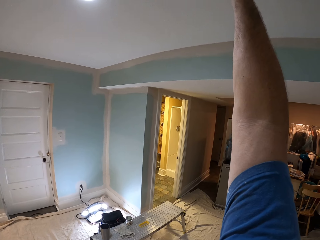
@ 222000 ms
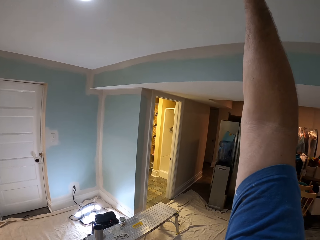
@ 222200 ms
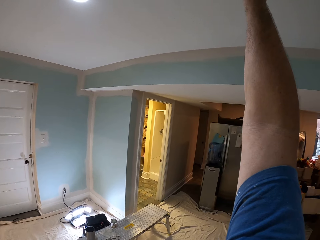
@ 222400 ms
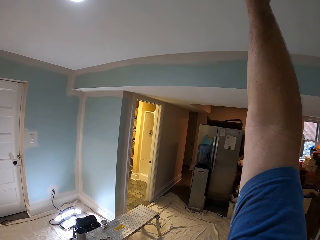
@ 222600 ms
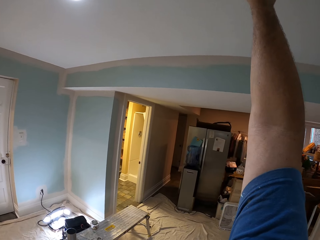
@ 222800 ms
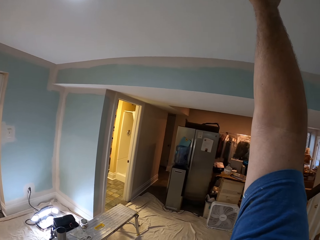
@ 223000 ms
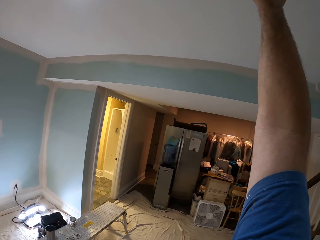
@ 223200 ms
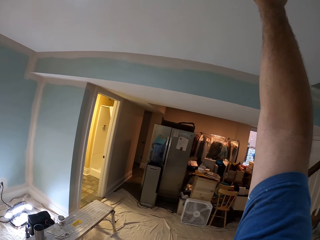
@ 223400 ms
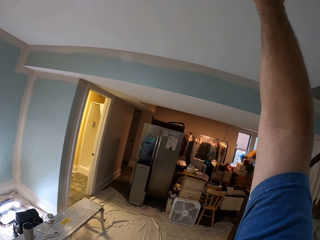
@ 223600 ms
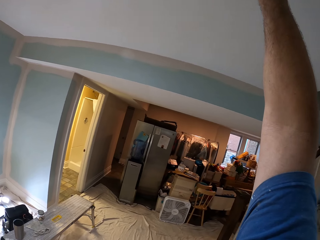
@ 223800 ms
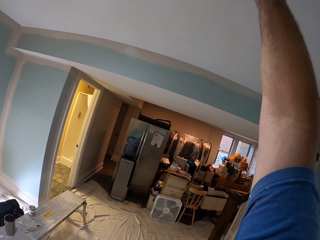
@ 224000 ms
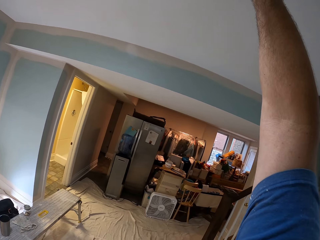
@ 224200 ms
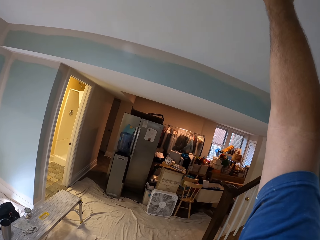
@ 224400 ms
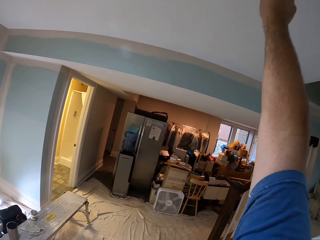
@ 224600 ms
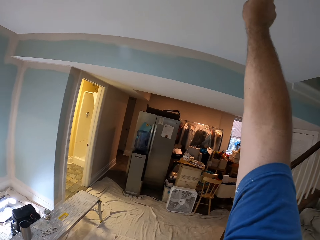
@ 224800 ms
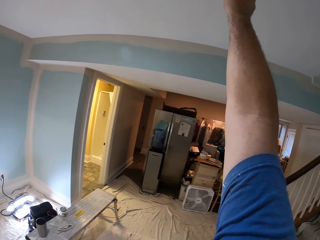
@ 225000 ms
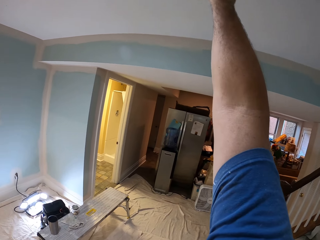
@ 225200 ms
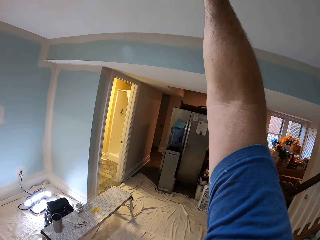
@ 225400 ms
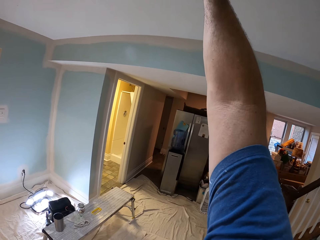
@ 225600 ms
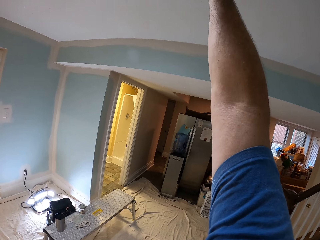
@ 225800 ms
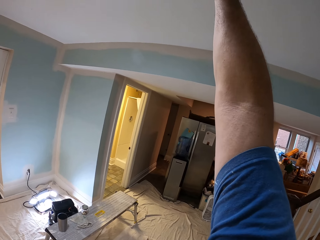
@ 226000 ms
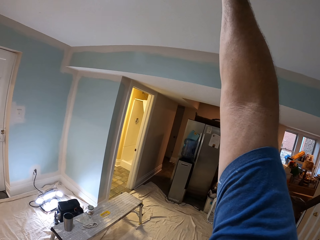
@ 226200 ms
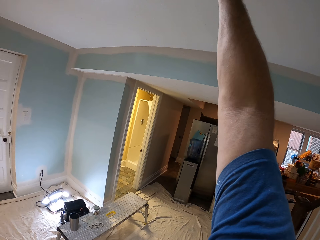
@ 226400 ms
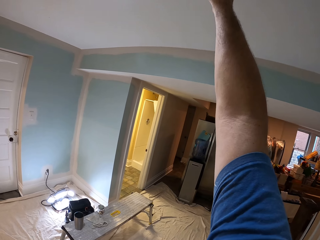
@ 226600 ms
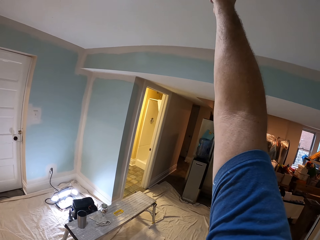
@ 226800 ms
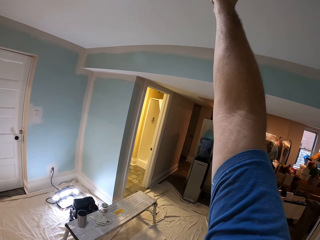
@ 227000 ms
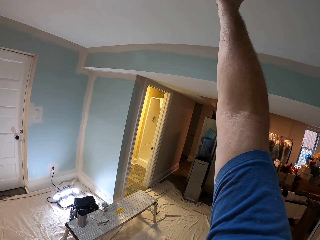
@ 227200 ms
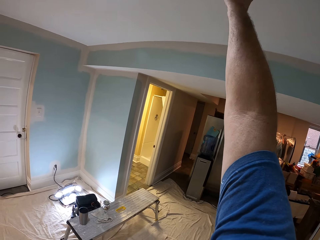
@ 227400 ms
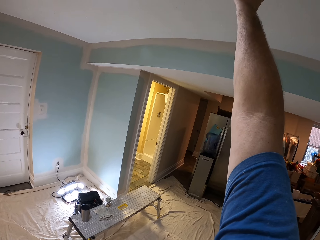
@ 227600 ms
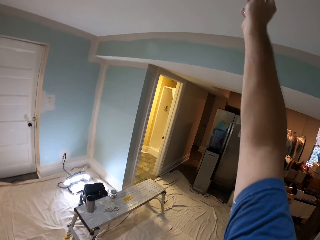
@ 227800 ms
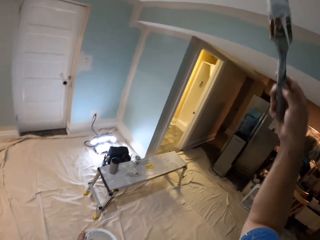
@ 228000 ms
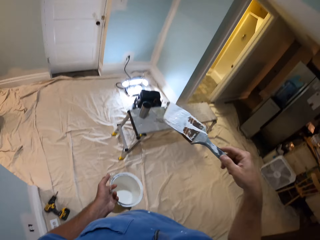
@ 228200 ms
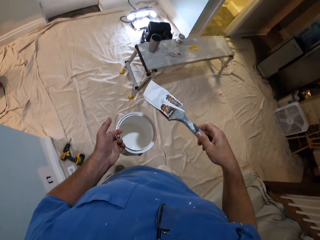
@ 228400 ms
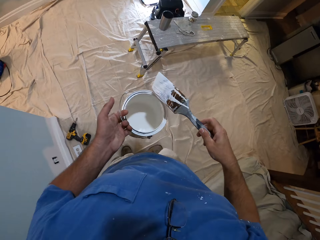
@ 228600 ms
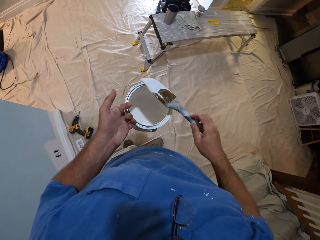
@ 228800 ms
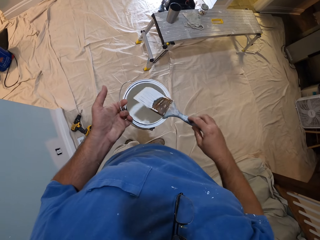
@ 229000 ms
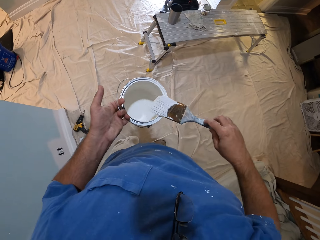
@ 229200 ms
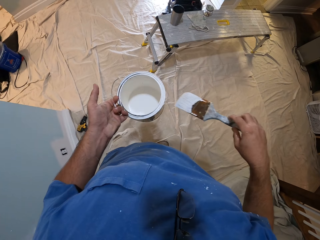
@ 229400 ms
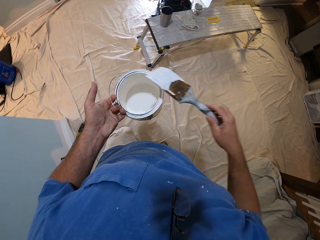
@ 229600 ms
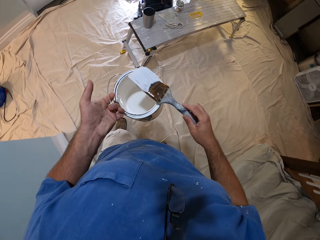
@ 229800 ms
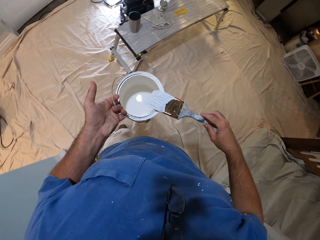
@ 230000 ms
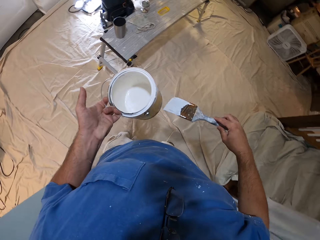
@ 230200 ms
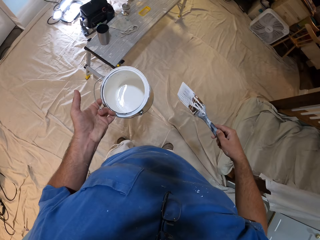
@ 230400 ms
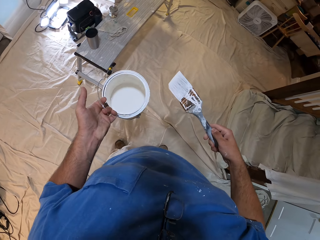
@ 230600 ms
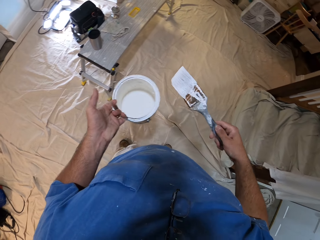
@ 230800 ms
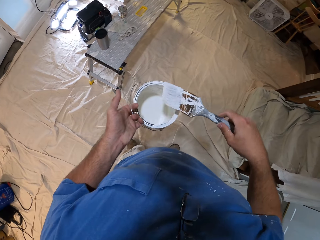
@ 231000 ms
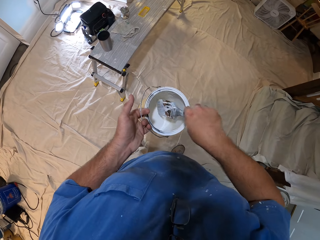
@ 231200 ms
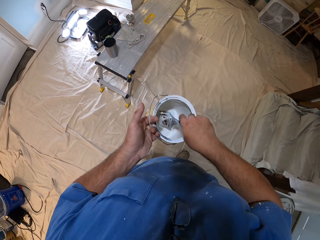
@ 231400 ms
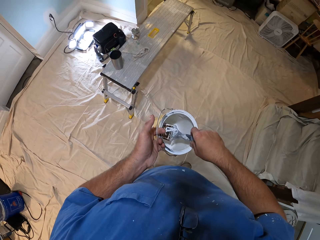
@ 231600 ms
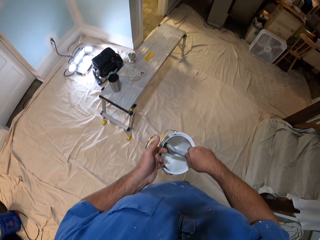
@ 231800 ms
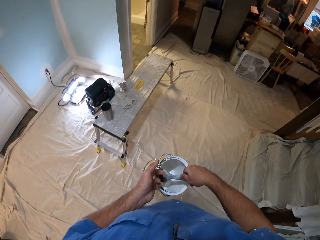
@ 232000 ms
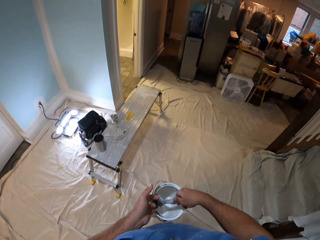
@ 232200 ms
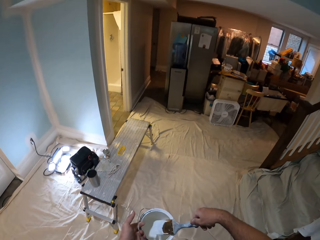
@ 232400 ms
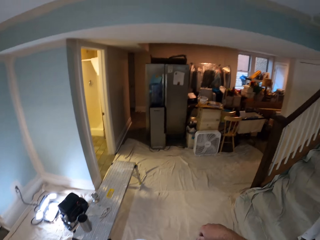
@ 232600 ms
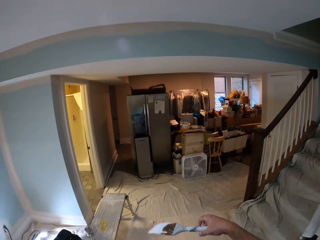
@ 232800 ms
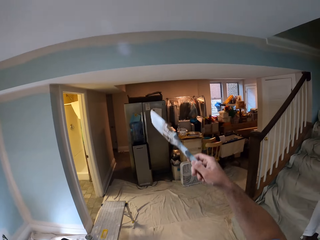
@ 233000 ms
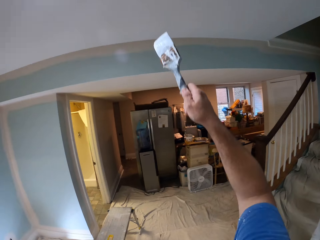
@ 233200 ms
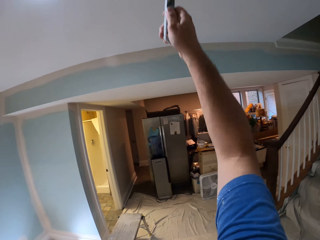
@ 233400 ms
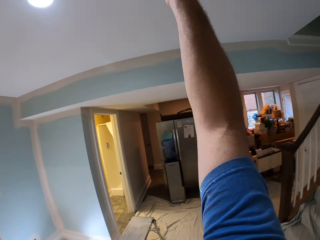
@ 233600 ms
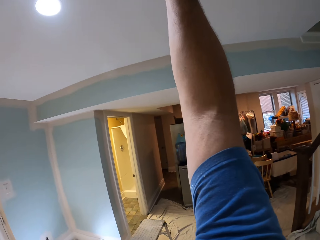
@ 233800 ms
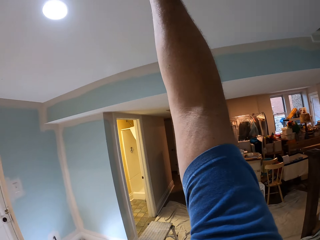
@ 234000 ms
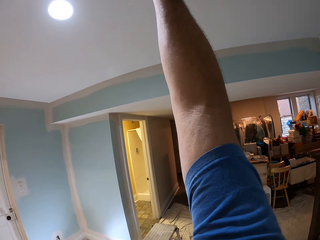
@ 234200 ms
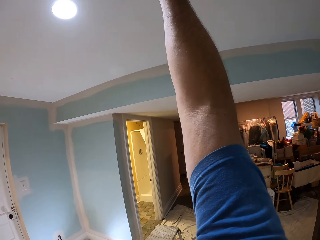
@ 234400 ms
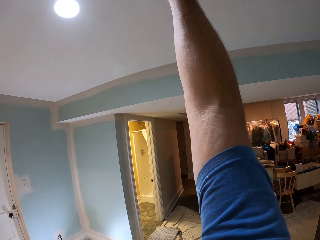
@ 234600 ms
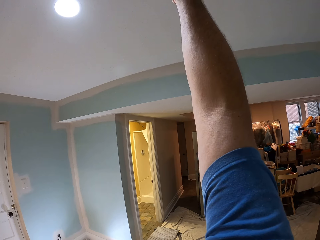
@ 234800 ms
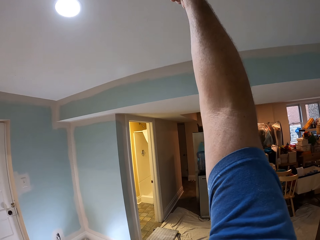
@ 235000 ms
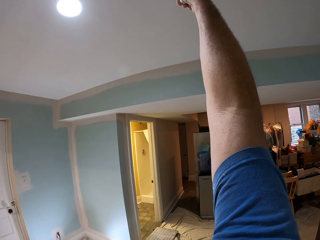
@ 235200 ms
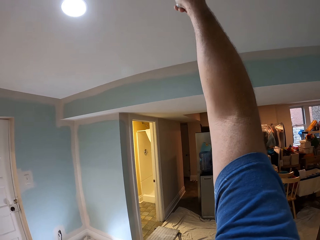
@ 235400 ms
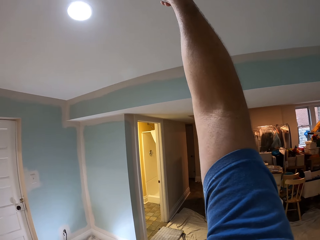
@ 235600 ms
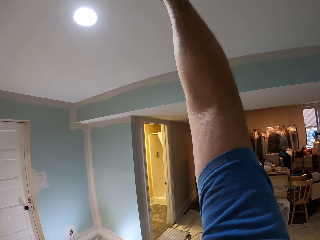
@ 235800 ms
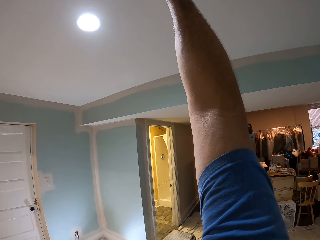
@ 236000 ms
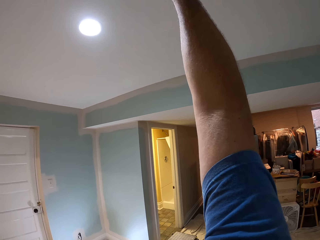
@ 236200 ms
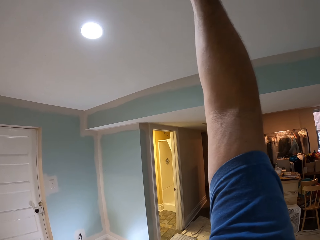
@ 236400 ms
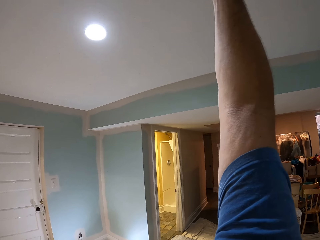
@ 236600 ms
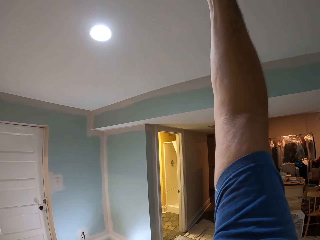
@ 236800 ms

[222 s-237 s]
The camera wearer paints the upper wall. They paint the upper wall again. They wipe the paint brush on the paint bucket's brim. They dip the paint brush into the paint bucket. They paint the ceiling of the house.

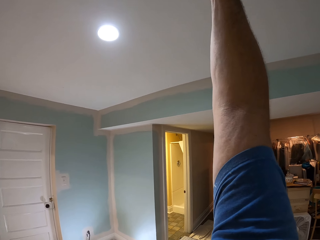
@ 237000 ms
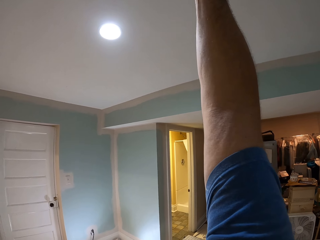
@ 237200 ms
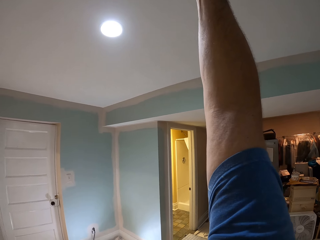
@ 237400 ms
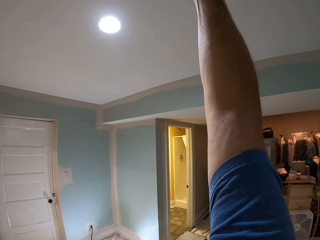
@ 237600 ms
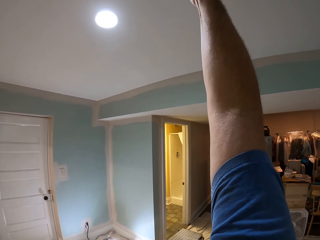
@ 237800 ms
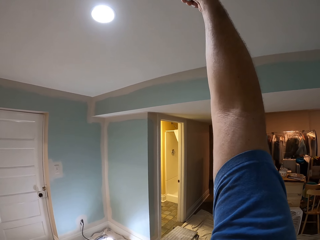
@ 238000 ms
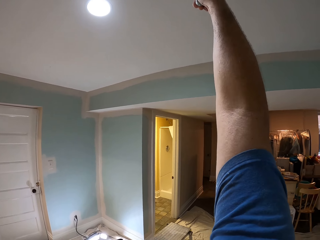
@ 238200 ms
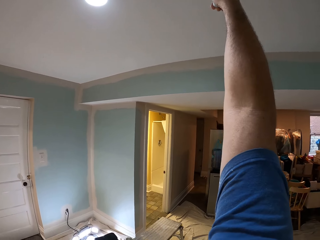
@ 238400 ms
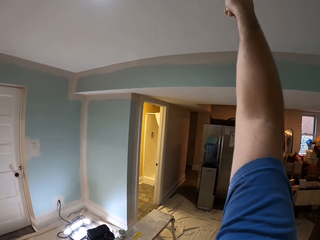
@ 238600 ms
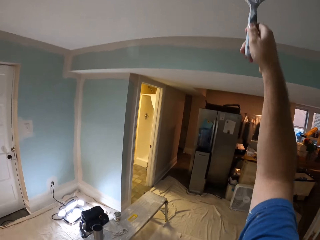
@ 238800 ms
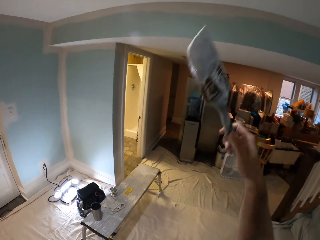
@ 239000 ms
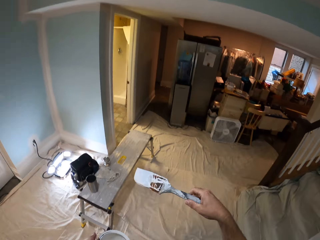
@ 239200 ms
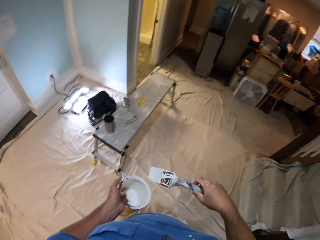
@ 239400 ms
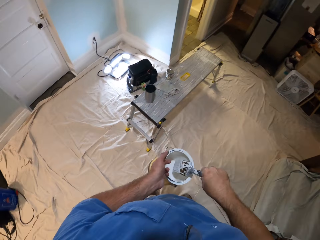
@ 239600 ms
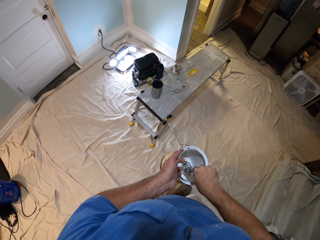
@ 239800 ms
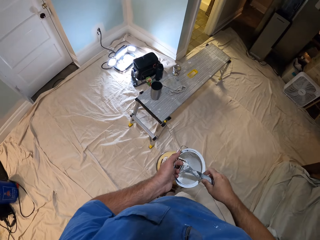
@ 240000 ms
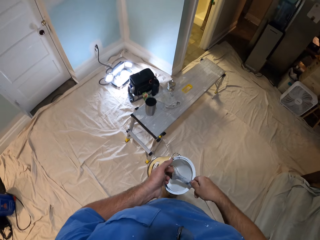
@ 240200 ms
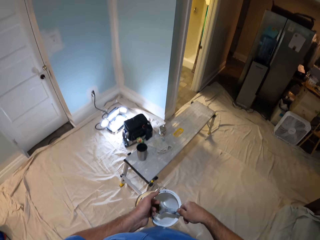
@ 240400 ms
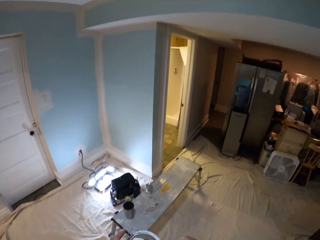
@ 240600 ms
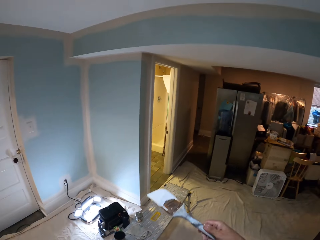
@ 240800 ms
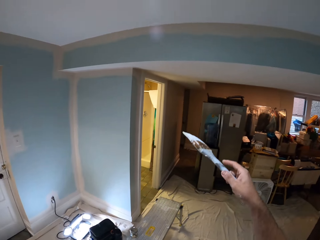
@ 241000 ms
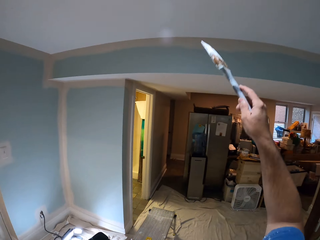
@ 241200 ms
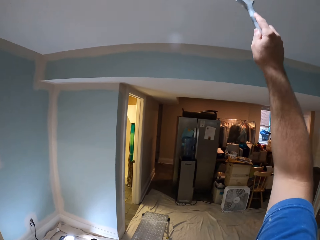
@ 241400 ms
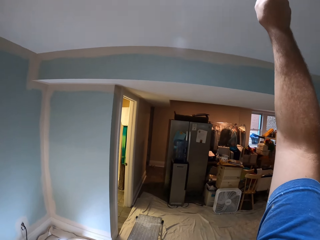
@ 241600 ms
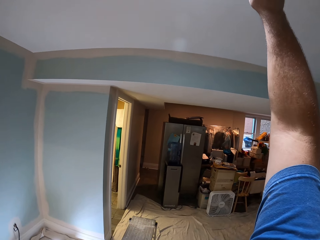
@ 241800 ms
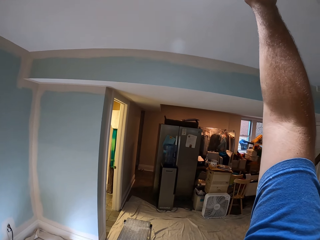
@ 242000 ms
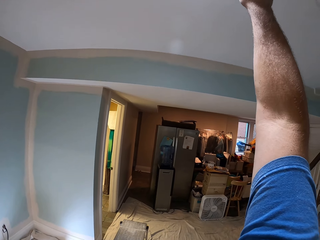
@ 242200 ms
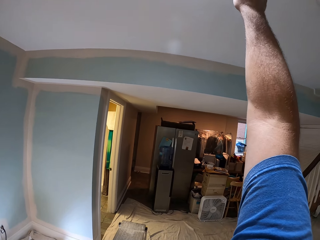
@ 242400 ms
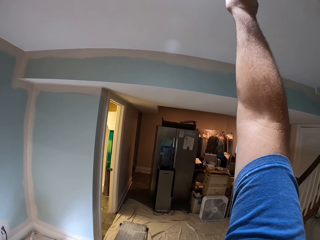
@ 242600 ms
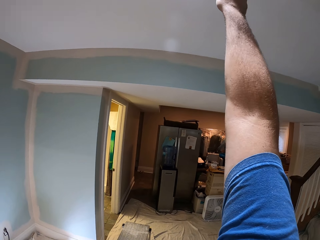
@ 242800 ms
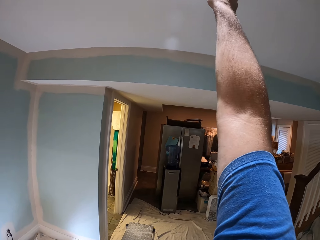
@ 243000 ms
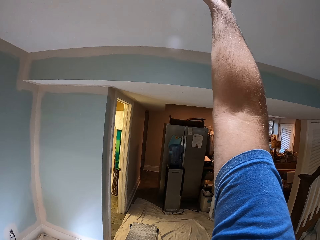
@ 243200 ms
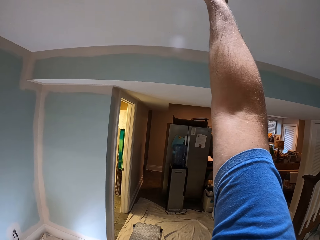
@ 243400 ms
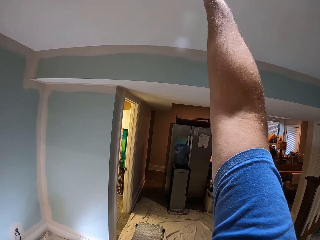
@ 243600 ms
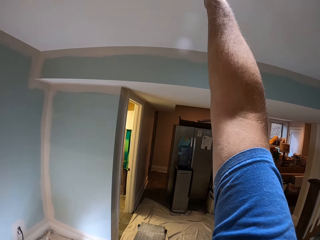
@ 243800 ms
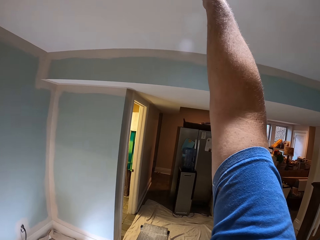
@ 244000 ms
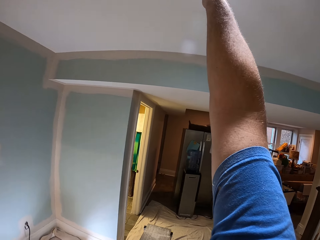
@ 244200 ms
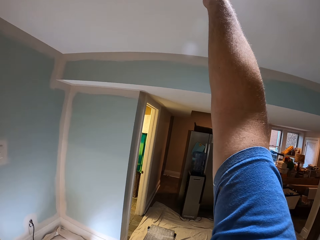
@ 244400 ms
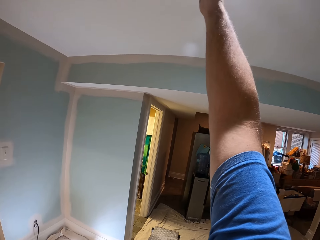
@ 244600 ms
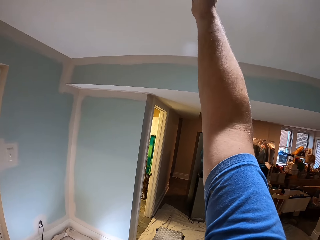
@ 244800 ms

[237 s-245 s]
The camera wearer dips the paint brush into the paint bucket. They walk and paint the upper wall. They paint the upper wall.
